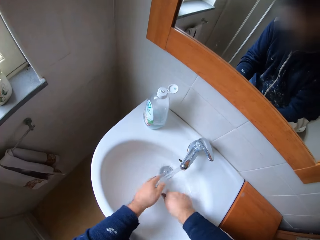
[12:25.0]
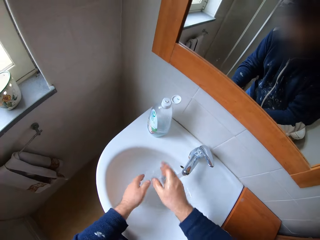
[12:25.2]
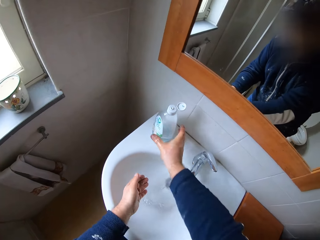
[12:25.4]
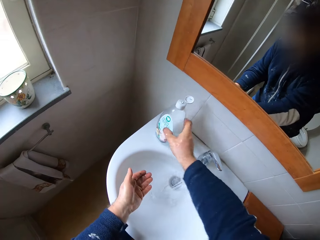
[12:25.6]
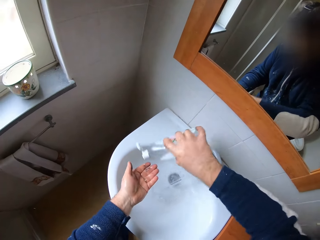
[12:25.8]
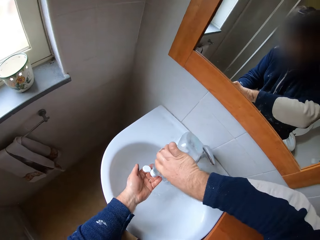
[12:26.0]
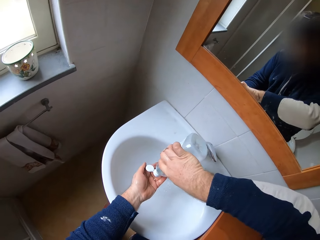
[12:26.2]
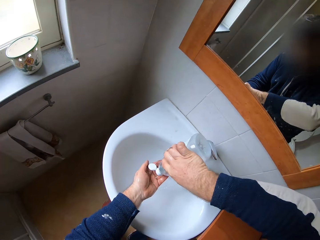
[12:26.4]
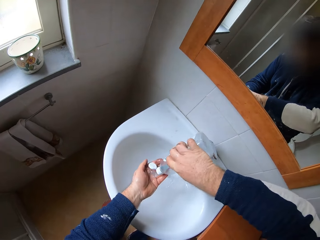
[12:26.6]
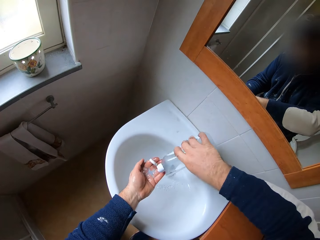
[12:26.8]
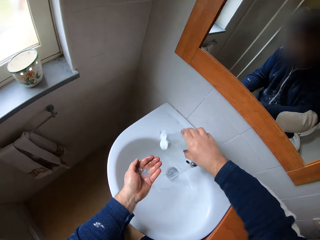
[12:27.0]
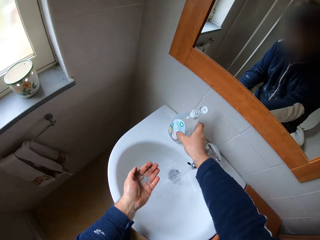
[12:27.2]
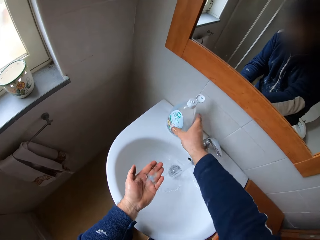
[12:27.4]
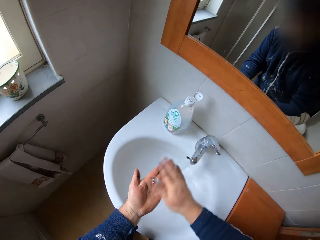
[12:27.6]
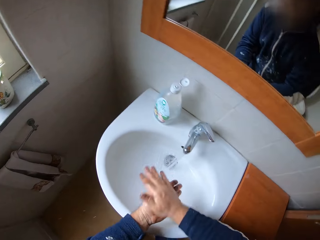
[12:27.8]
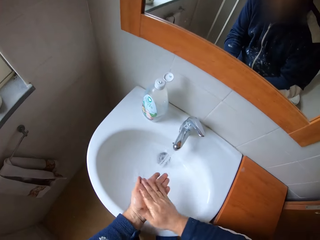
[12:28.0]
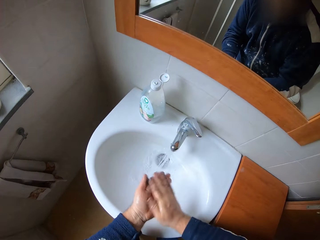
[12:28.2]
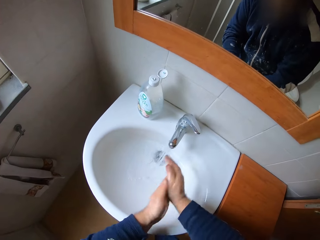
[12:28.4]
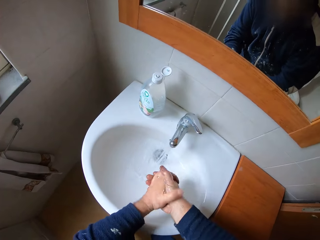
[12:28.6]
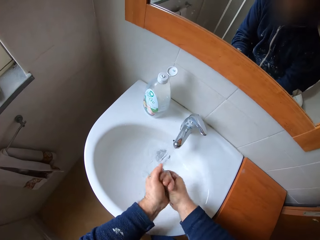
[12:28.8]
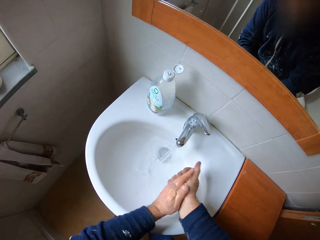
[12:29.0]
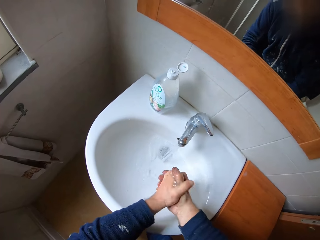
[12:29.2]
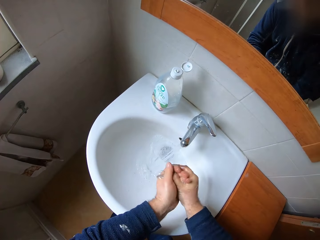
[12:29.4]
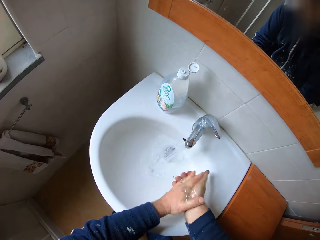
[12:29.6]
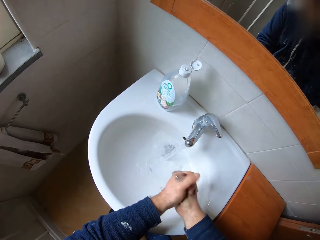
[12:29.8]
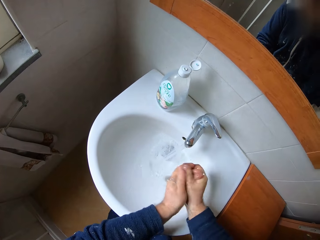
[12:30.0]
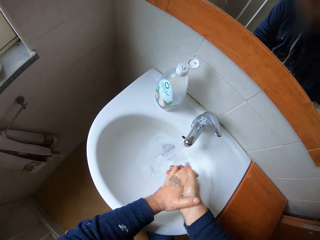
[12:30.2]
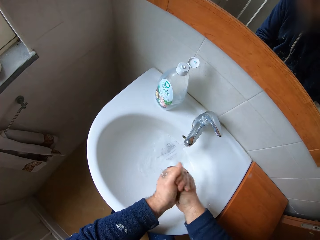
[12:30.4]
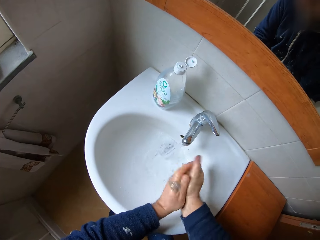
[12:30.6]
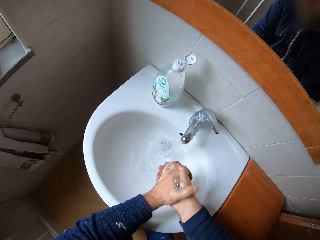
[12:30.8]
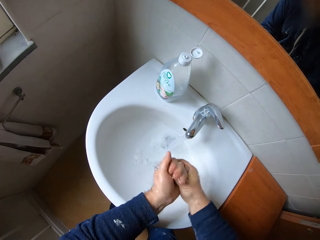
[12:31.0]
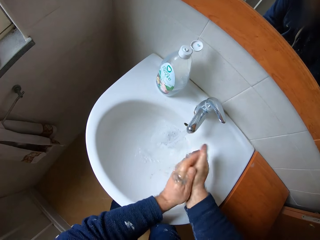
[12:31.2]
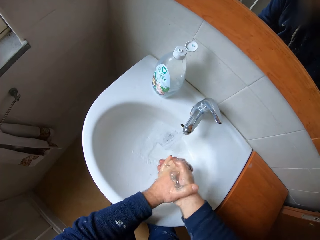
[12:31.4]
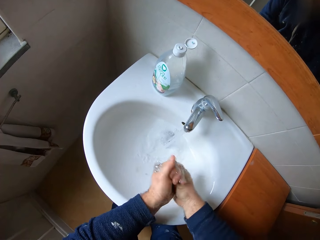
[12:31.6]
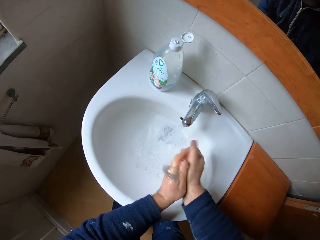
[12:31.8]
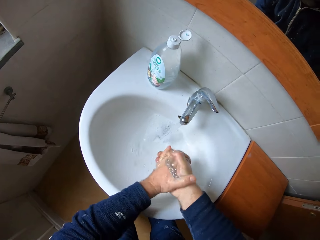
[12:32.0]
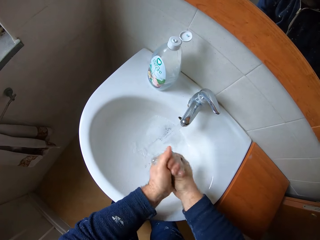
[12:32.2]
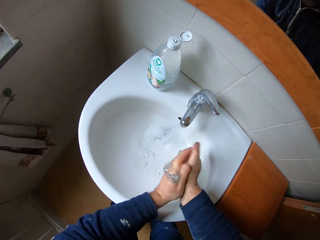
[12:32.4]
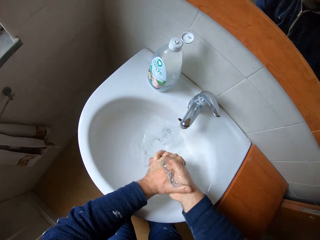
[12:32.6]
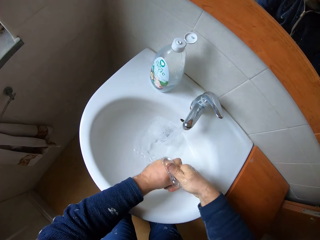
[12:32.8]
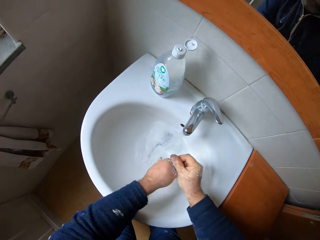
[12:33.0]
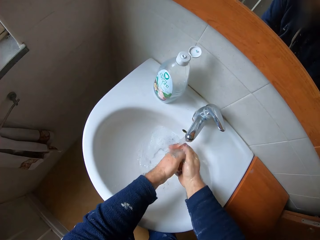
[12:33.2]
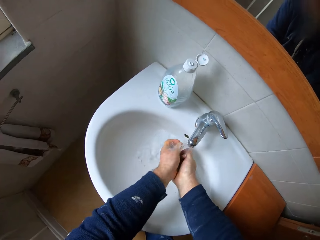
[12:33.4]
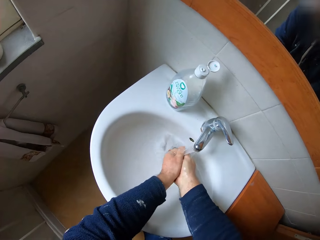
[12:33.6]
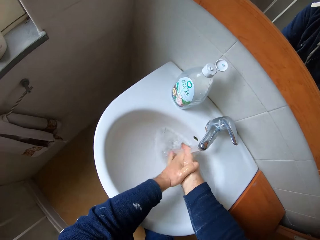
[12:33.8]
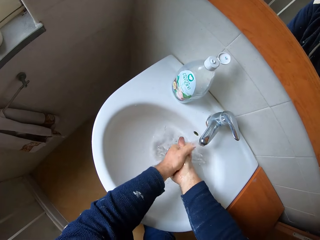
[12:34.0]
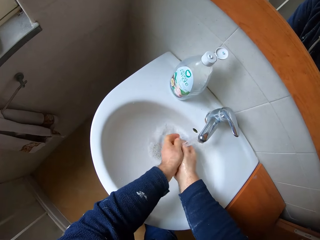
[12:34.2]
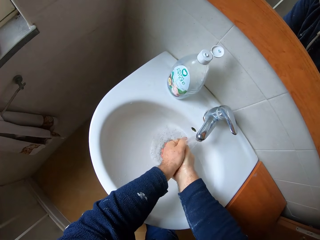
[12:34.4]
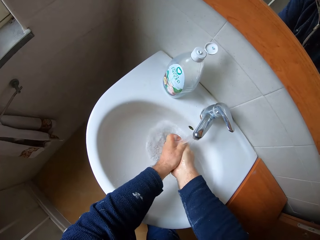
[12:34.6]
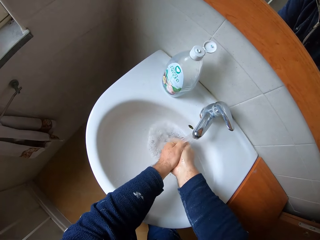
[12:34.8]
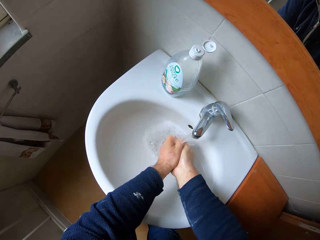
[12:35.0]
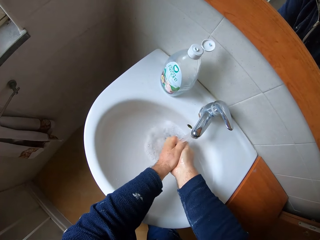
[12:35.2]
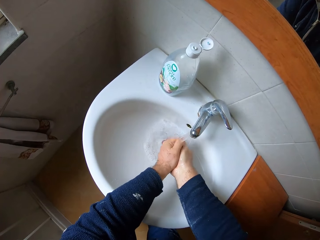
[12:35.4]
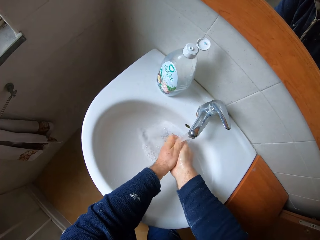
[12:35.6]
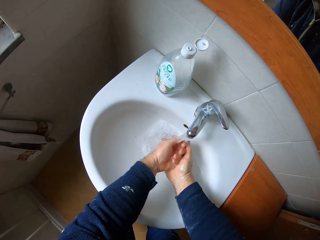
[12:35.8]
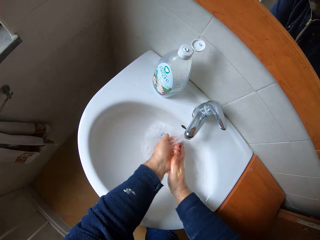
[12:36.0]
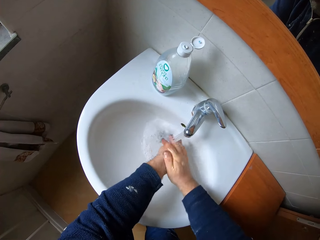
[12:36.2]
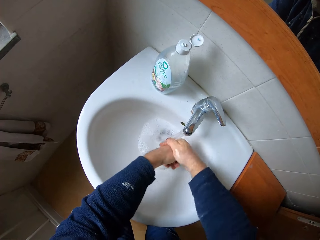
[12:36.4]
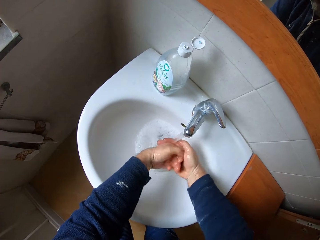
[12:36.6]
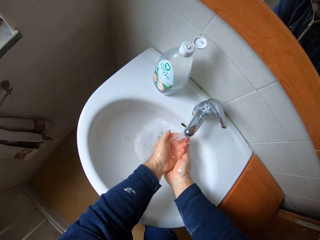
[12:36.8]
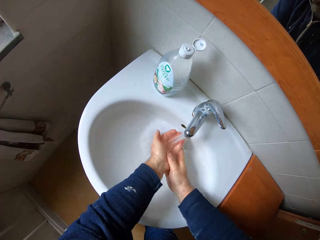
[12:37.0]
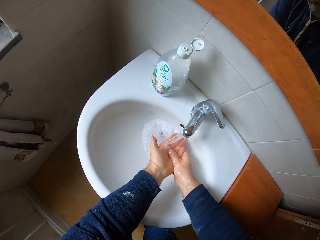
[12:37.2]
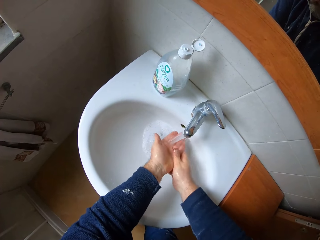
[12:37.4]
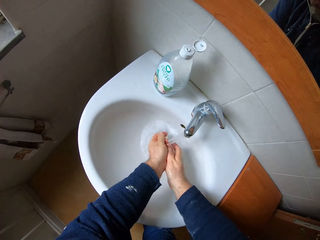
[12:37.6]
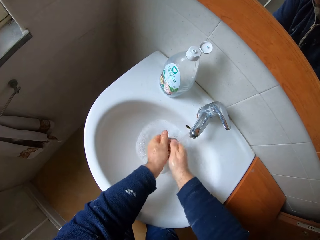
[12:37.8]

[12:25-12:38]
The camera wearer takes the liquid soap container. They pour the liquid soap on the left hand. They put down the liquid soap container on the sink. They wash the hands. They rub the hands. They clean the hands on the water.

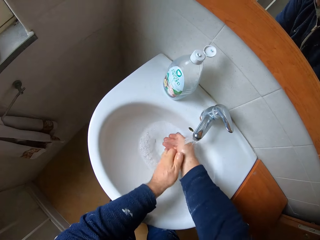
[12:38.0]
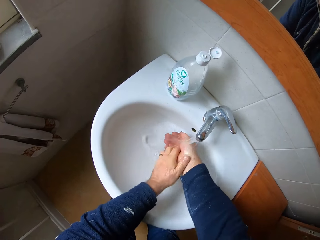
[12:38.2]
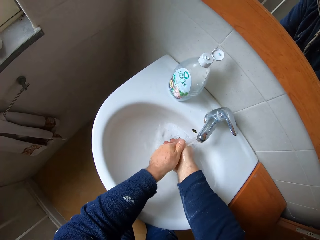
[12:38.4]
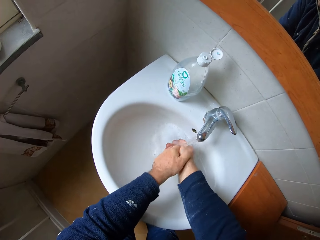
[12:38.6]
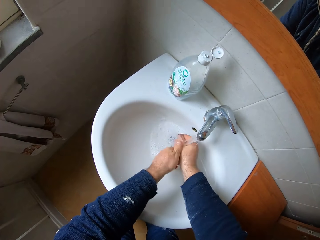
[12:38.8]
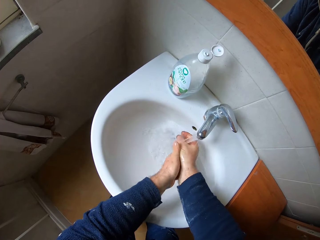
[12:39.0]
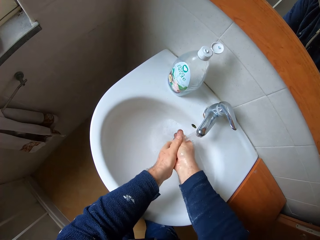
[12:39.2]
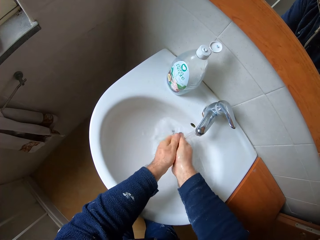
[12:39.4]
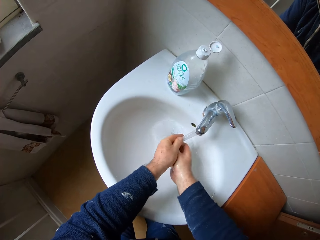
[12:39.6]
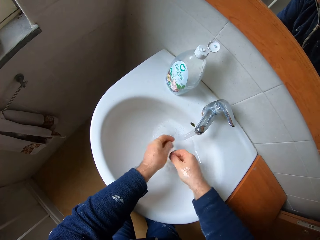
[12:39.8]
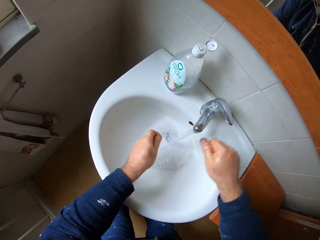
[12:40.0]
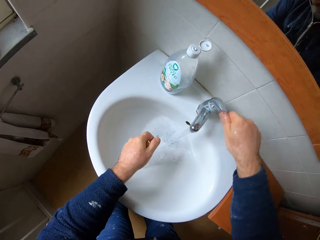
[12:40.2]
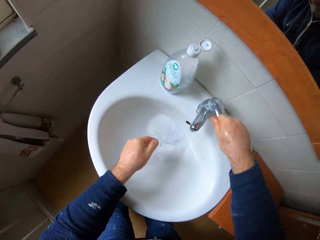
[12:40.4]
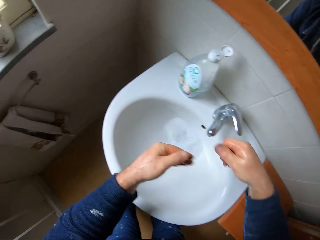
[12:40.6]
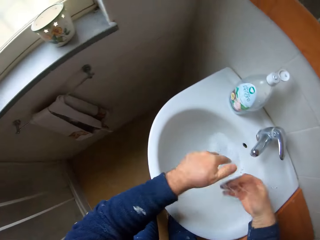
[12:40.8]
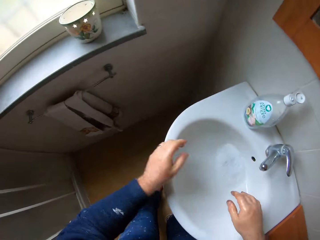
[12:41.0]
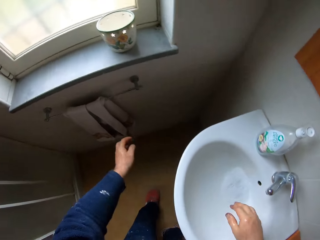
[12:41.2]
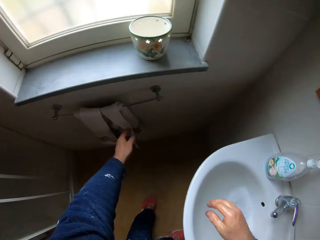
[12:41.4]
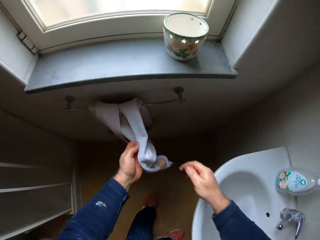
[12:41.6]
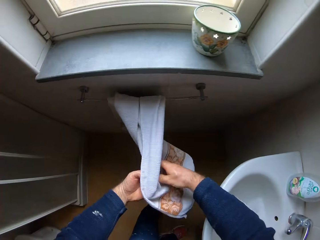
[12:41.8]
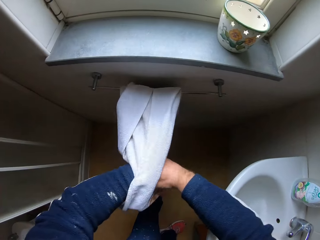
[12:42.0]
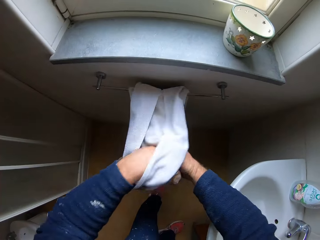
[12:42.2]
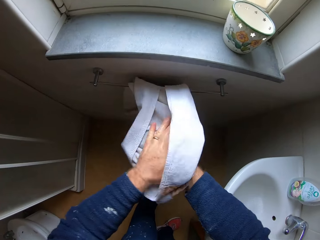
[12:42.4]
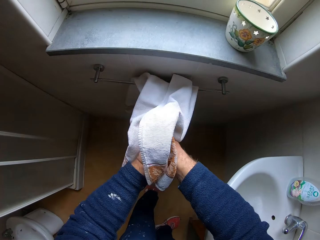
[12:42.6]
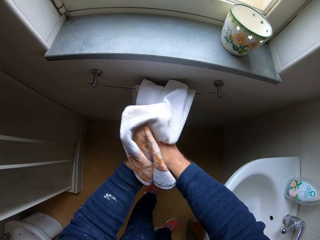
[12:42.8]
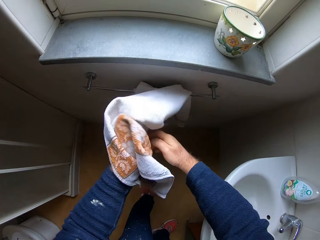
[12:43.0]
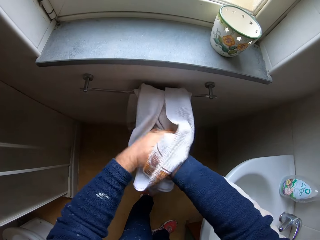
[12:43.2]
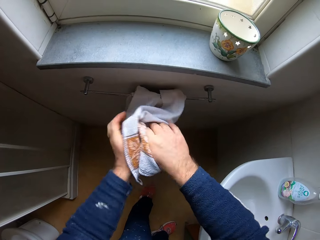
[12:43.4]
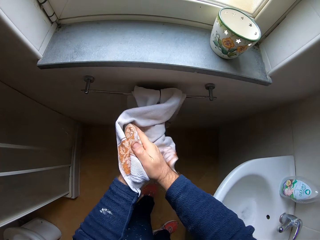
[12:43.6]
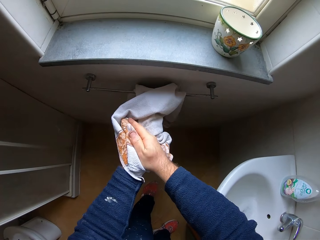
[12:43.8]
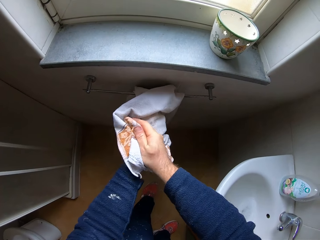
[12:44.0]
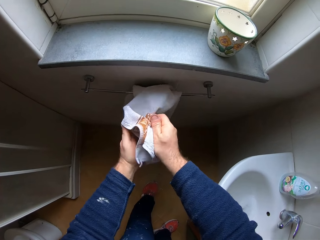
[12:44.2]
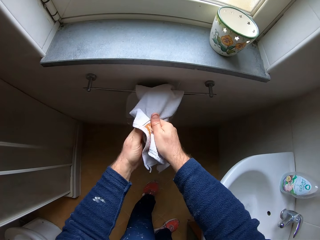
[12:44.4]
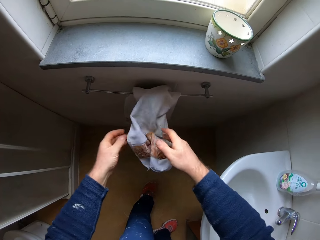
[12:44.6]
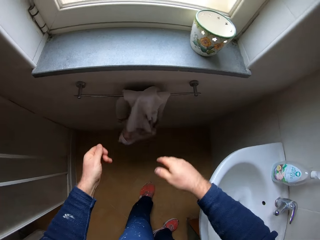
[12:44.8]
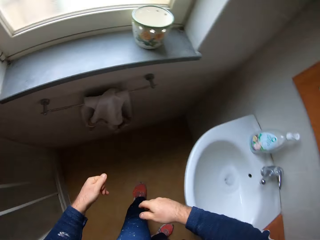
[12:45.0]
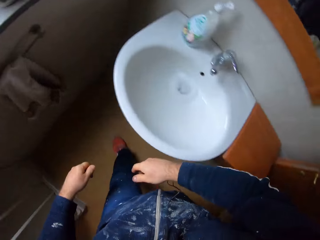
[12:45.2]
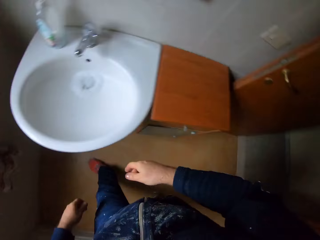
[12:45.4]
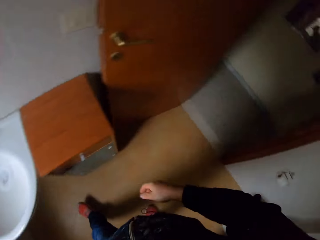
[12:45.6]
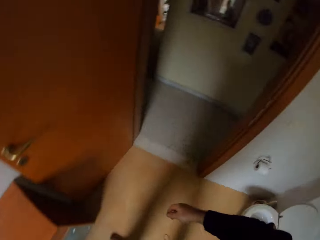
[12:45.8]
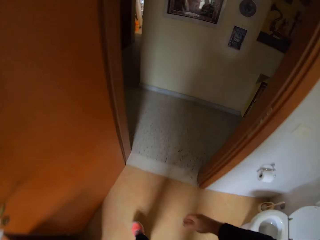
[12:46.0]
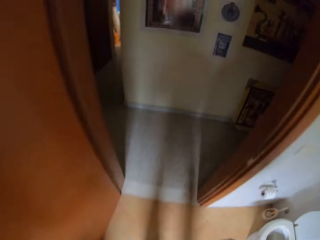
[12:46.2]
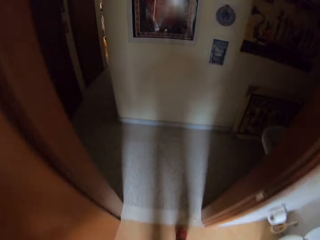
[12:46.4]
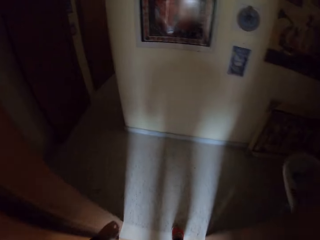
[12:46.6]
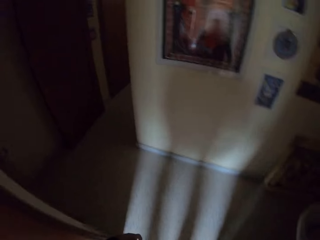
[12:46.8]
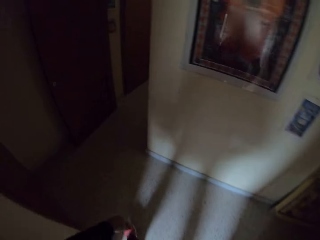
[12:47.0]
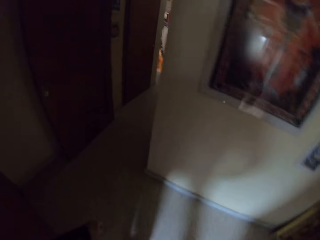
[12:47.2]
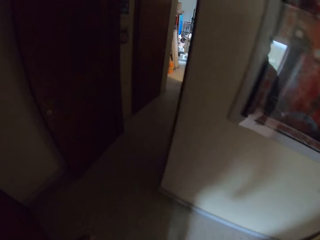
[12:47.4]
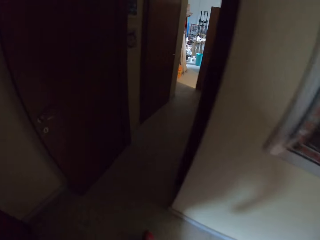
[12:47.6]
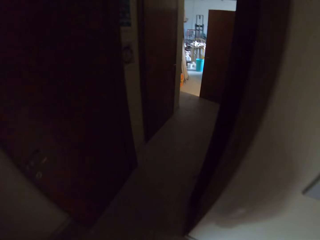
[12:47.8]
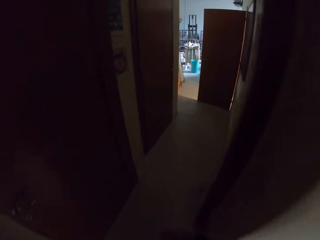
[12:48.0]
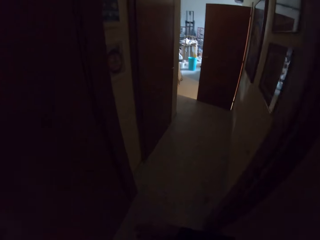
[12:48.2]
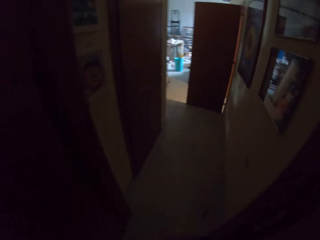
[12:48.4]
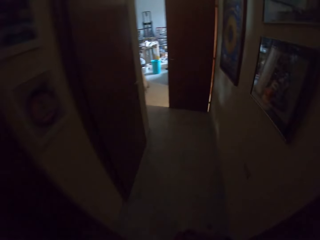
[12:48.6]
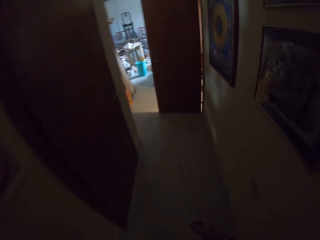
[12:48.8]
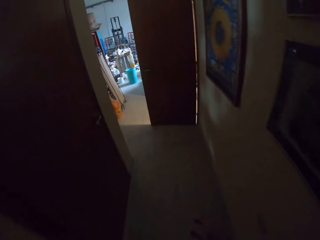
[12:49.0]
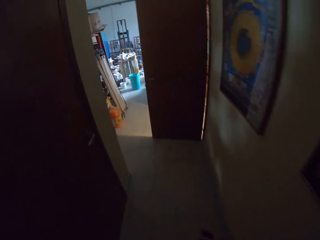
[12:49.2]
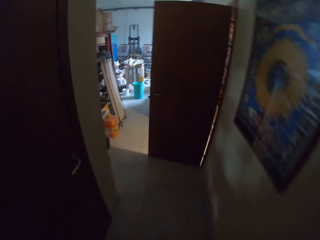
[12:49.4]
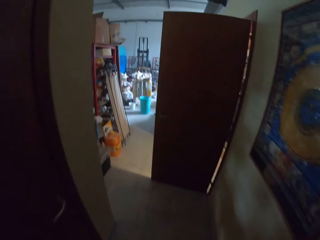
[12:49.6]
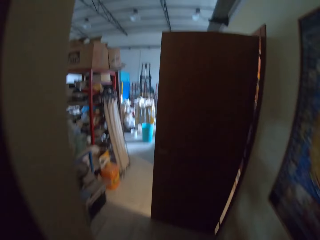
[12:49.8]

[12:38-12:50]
The camera wearer closes the water tap. They dry the hands with a face towel. They walk around the room.
